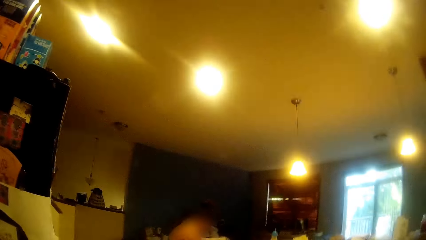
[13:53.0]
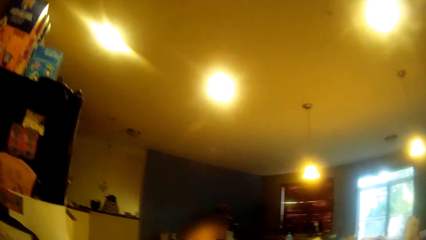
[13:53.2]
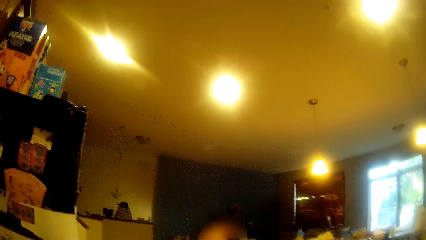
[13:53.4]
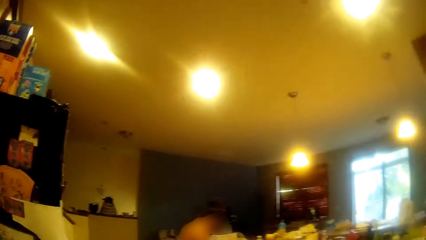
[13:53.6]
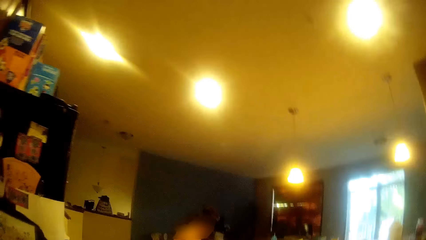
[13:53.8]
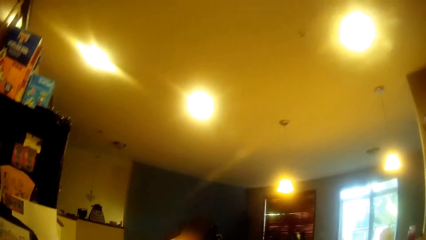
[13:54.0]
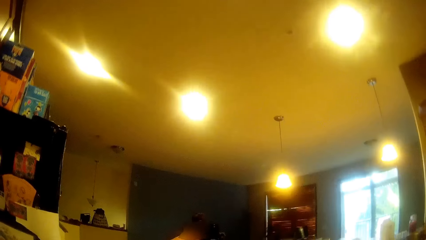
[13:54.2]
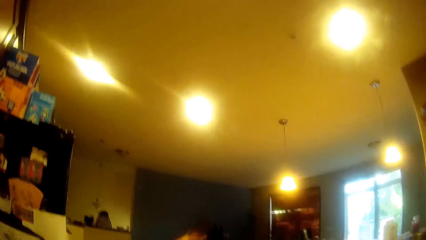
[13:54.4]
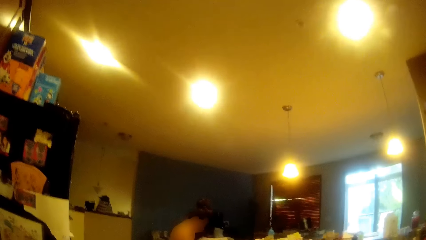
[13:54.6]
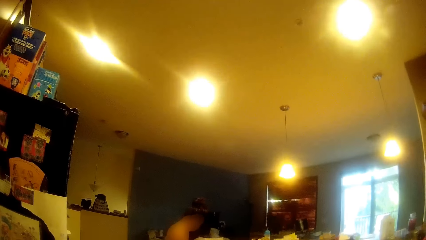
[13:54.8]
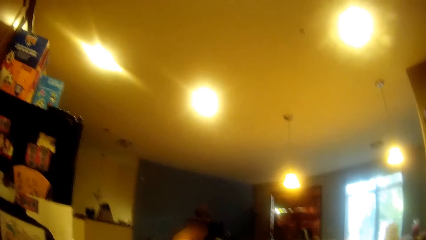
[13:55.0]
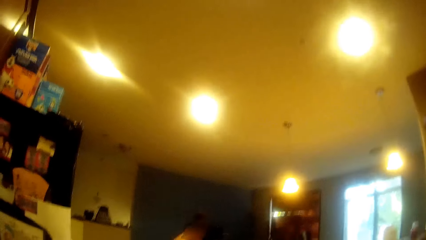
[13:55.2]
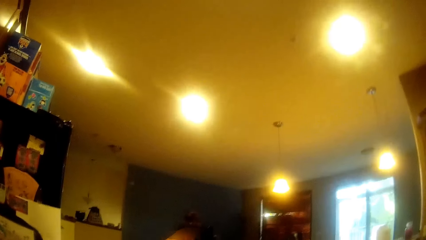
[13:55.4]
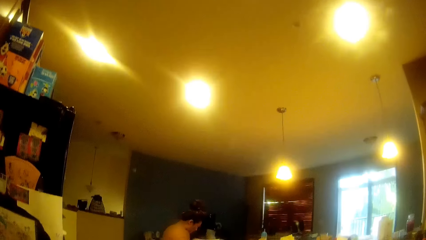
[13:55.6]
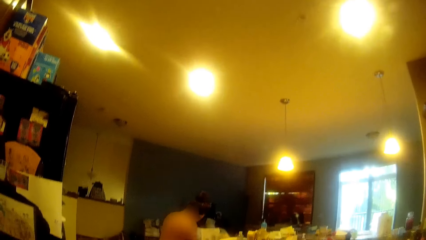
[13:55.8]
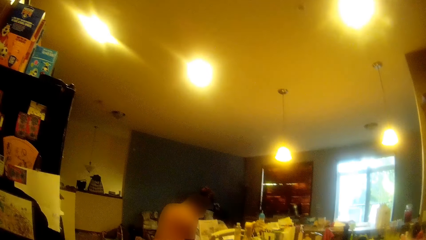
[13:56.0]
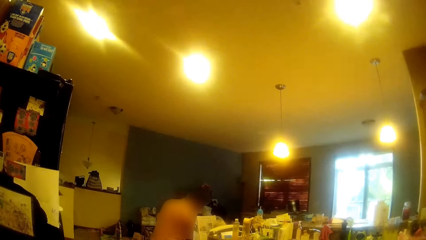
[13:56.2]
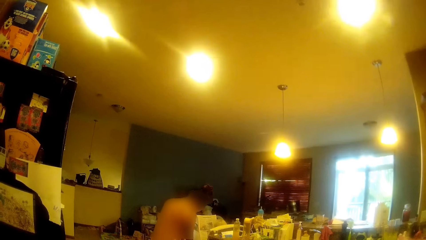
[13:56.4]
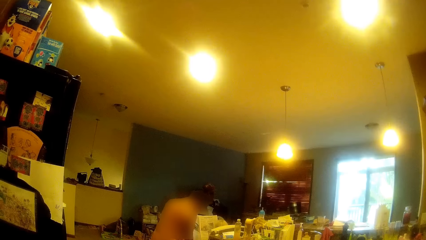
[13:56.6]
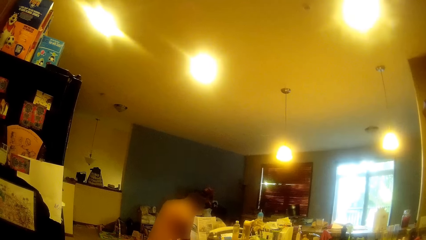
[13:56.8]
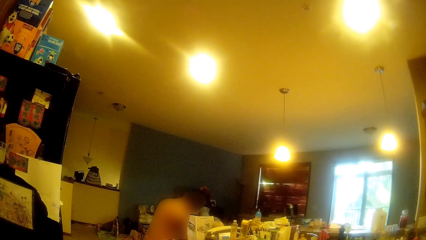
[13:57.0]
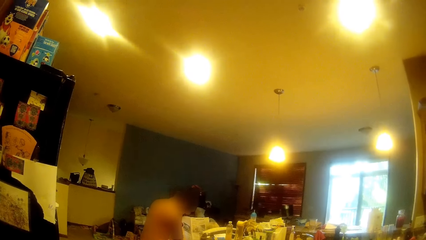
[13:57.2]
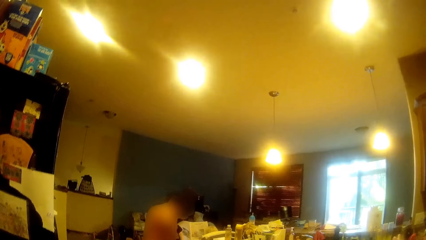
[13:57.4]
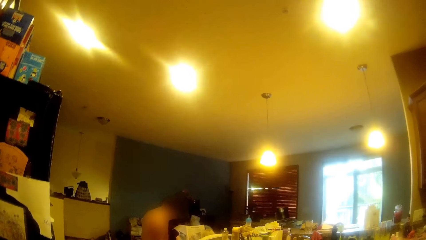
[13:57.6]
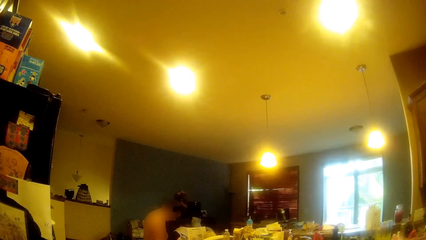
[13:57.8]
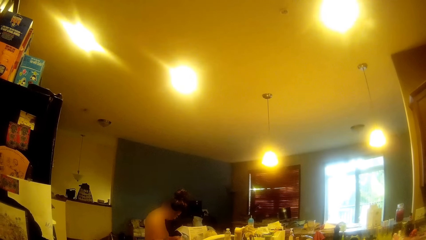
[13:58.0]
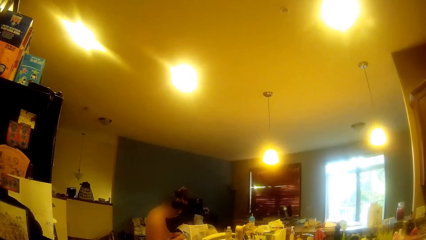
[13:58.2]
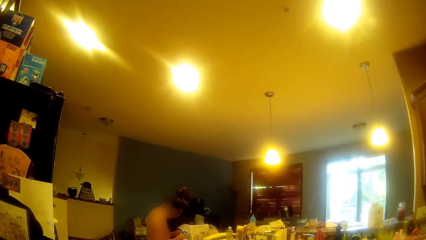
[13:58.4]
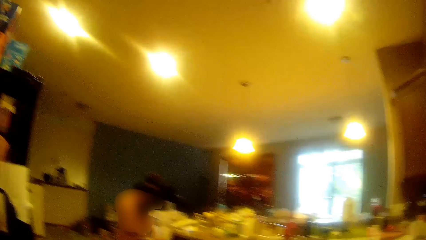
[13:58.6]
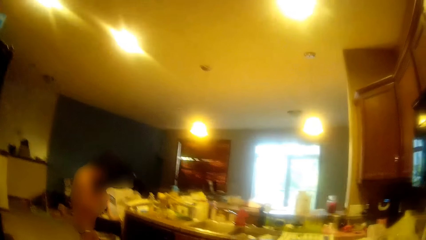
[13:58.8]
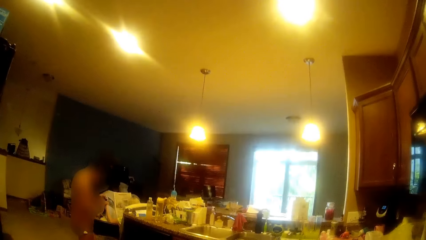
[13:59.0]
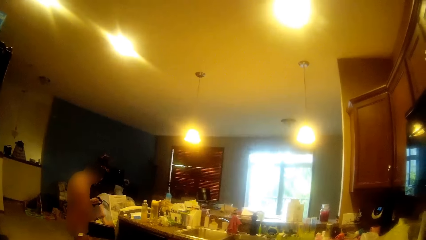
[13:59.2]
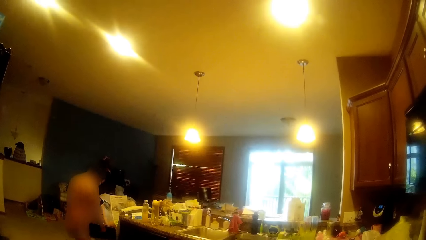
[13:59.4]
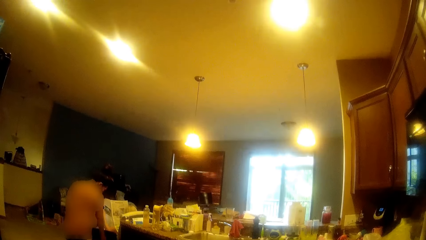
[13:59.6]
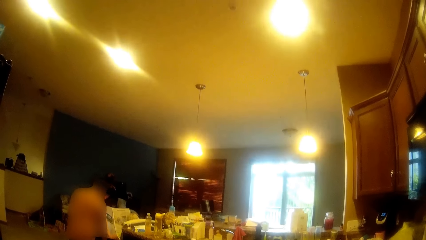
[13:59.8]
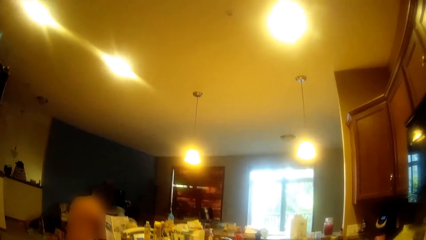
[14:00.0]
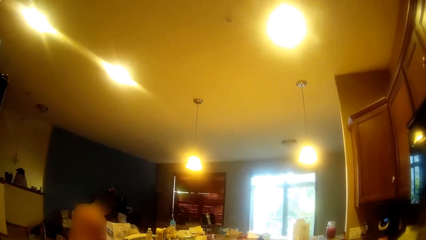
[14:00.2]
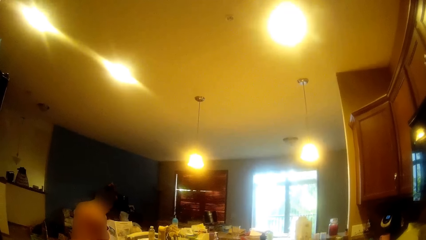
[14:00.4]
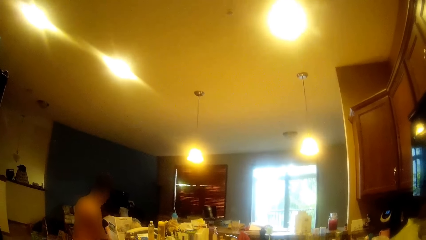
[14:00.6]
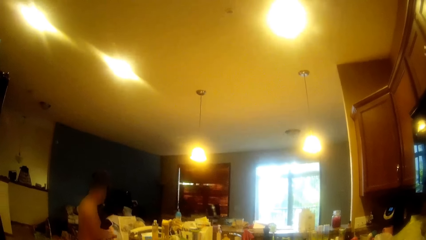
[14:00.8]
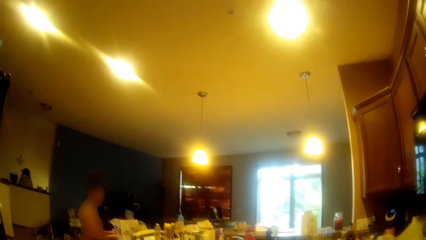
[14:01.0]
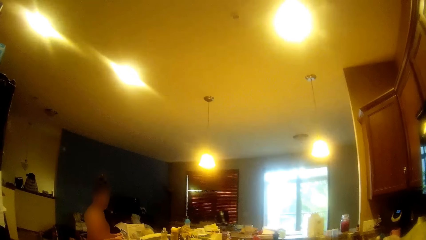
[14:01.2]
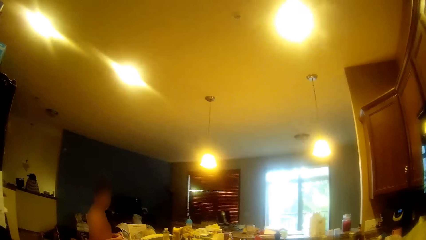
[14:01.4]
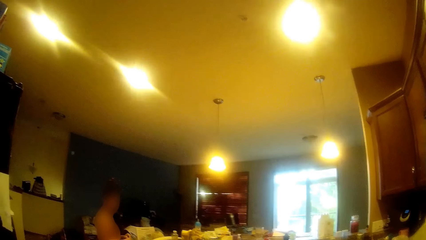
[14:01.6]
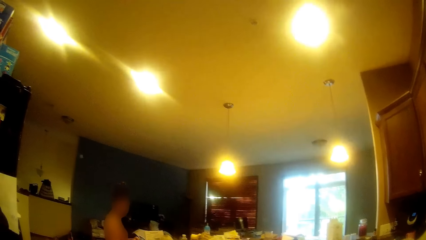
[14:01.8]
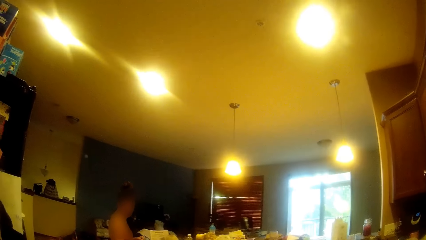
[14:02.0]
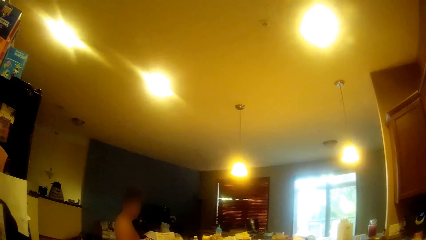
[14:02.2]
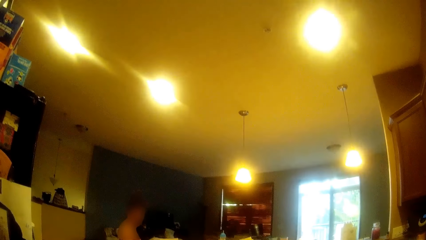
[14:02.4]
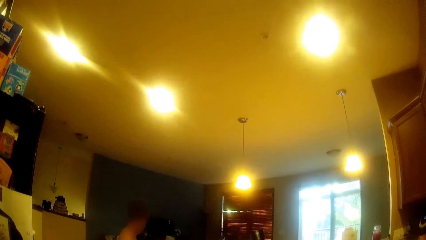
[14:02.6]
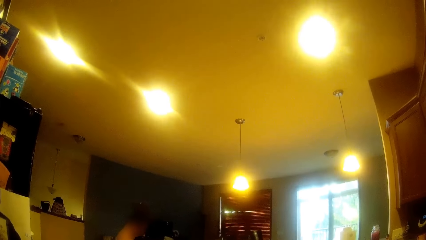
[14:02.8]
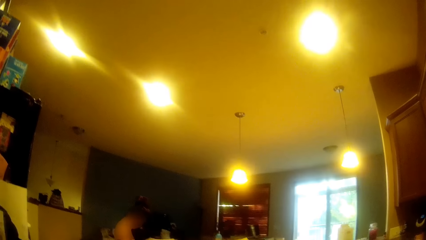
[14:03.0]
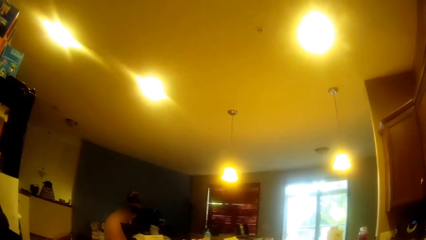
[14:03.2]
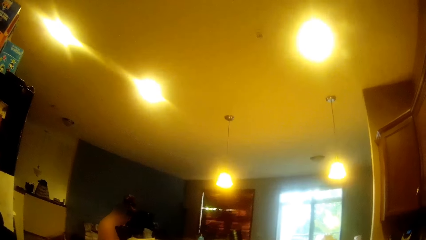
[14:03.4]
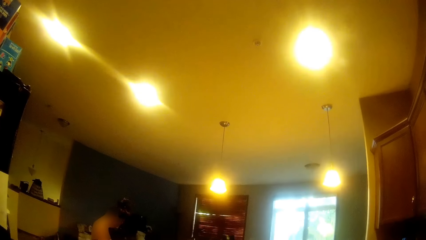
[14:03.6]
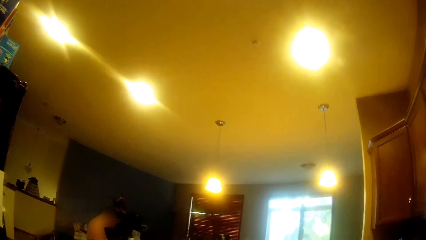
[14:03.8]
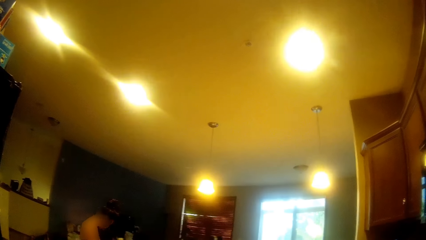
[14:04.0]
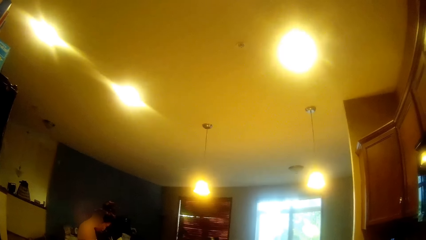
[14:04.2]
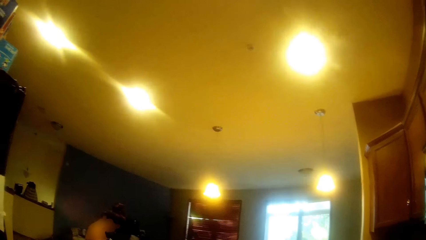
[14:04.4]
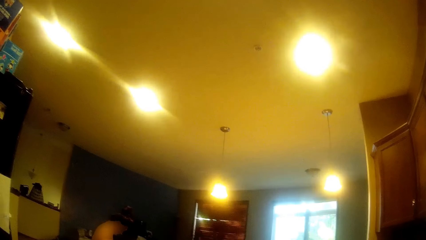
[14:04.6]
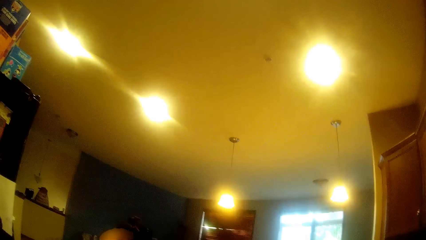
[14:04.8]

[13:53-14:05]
A woman picks something. The woman peels garlic with her hands. The woman drops the peels in a trash can with her right hand.

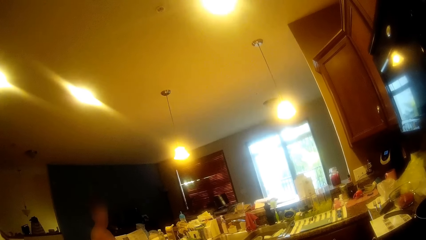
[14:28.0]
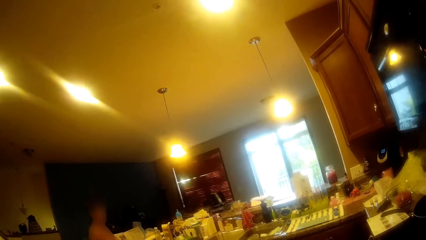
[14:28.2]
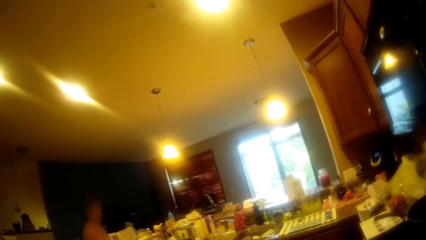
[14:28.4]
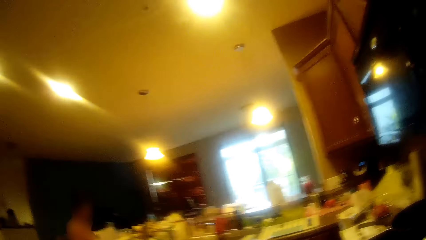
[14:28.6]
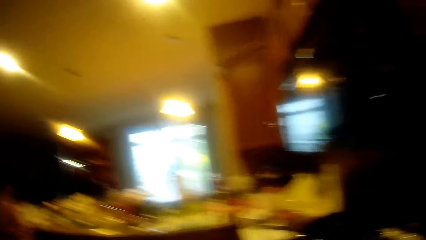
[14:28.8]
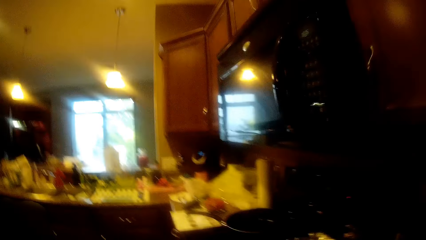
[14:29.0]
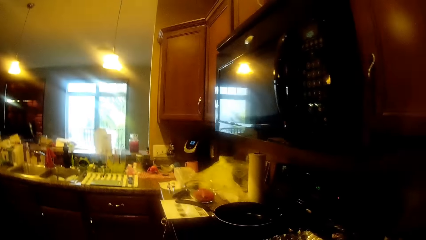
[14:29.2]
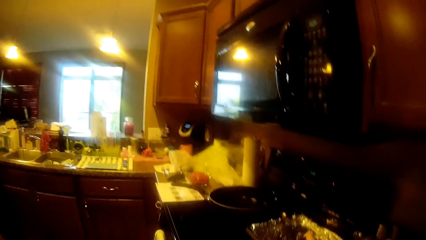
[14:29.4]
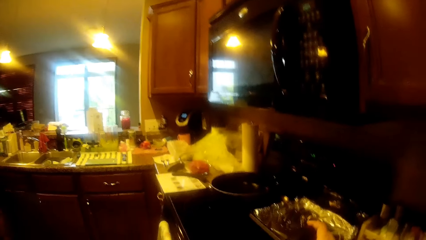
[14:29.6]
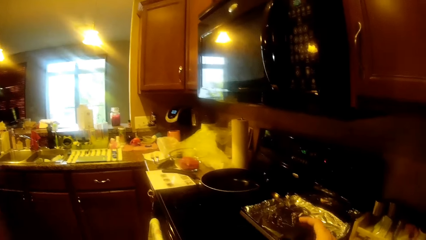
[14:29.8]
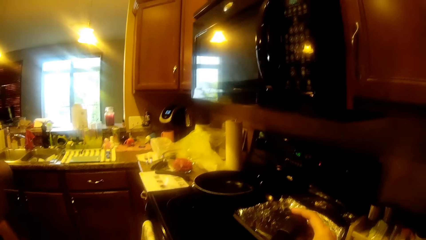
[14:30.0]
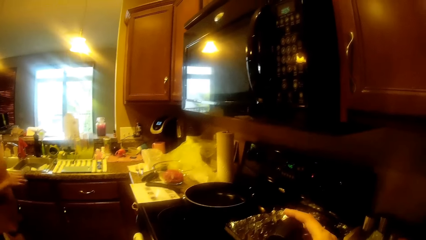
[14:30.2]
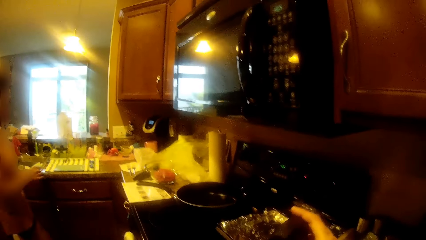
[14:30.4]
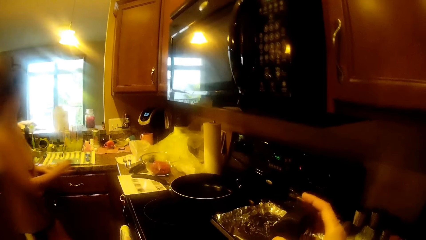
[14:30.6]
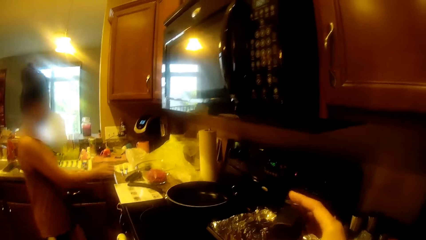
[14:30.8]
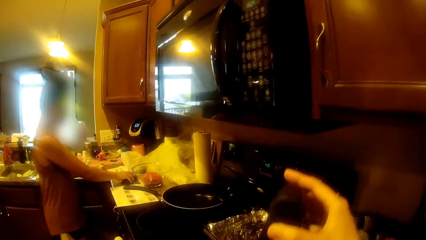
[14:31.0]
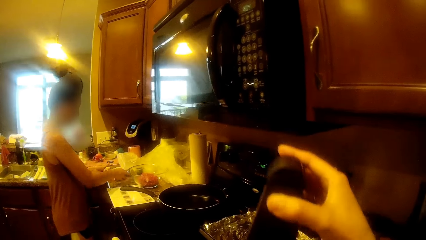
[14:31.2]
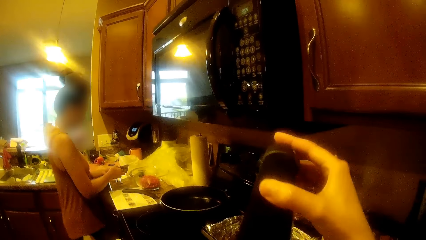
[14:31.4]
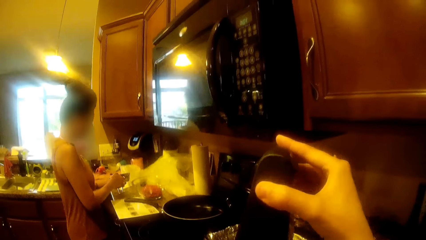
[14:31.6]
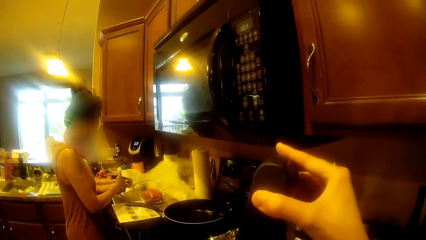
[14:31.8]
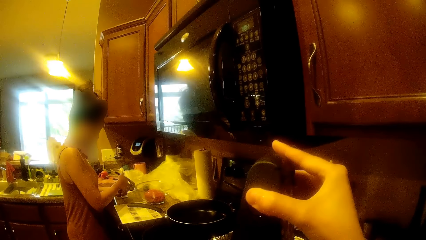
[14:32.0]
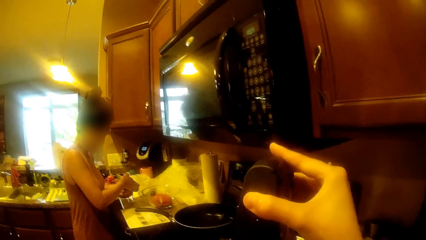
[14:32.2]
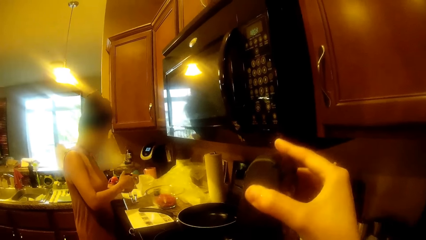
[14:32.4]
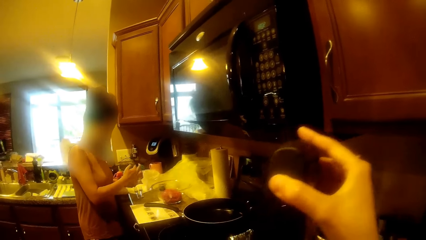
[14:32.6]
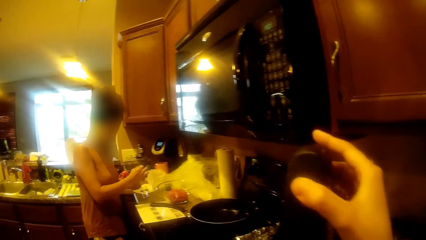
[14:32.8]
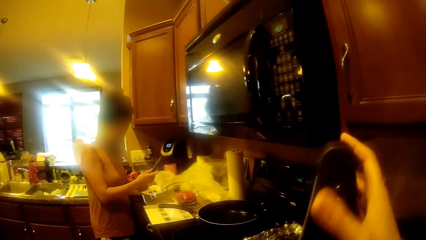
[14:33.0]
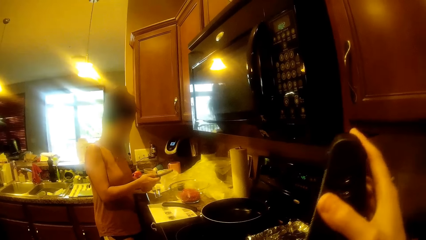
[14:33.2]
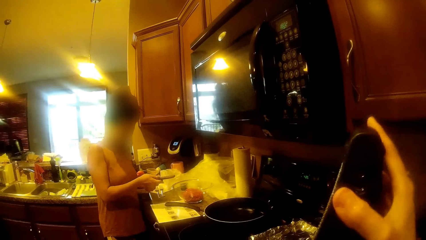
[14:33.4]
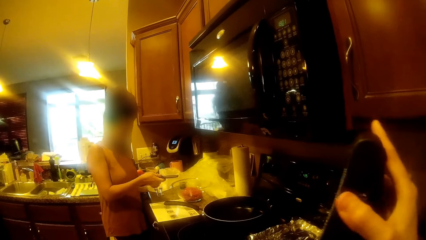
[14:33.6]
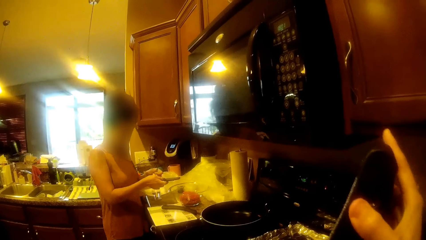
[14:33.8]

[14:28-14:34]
The camera wearer holds a grater on the hand. She picks up the vegetable grater with her right hand. A woman picks up a garlic crusher from the table with her right hand. The woman holds the garlic crusher with both hands. The woman squeezes something with a squeezer. The woman opens the garlic crusher with her right hand.
